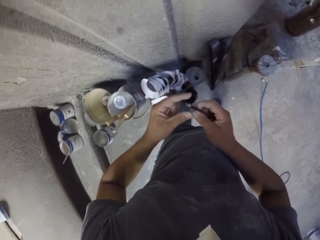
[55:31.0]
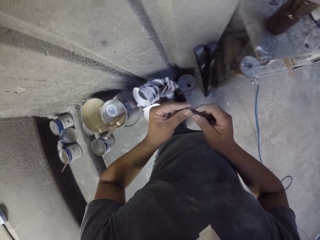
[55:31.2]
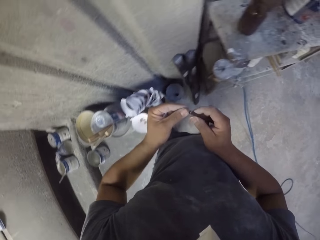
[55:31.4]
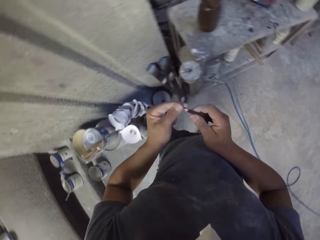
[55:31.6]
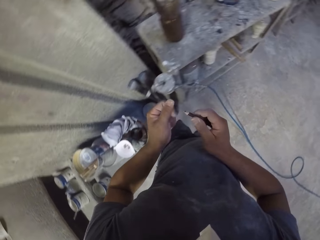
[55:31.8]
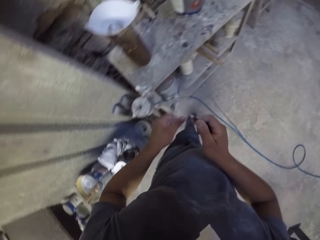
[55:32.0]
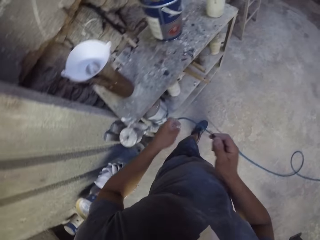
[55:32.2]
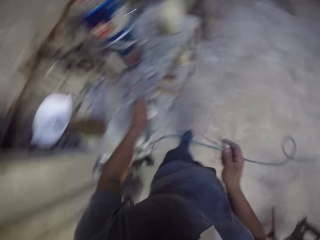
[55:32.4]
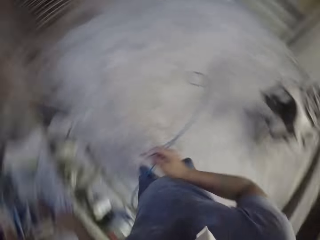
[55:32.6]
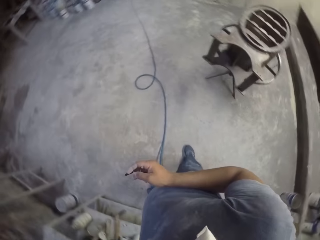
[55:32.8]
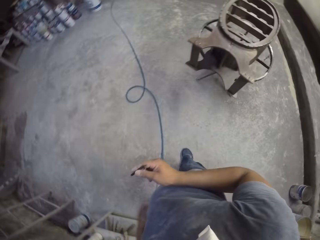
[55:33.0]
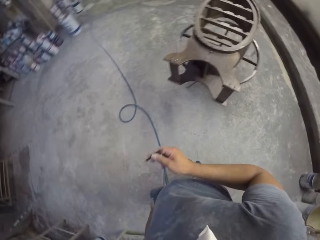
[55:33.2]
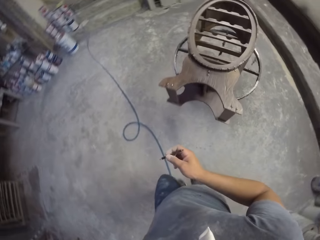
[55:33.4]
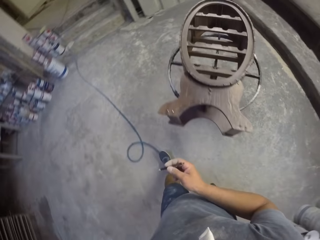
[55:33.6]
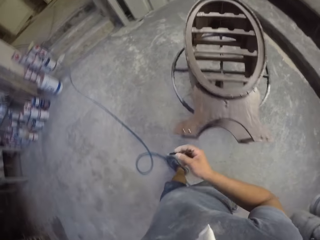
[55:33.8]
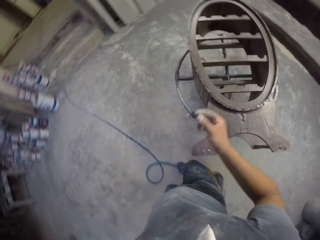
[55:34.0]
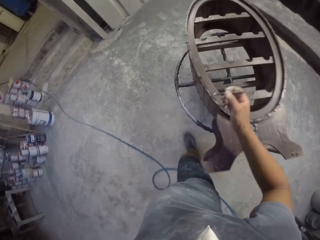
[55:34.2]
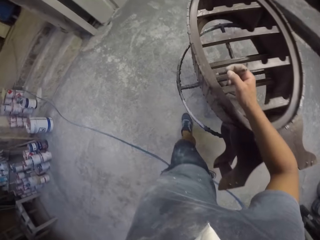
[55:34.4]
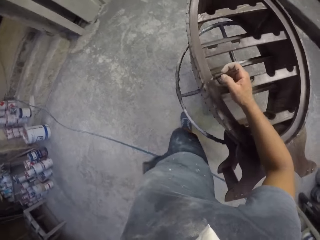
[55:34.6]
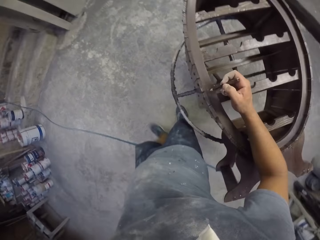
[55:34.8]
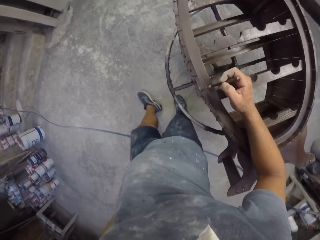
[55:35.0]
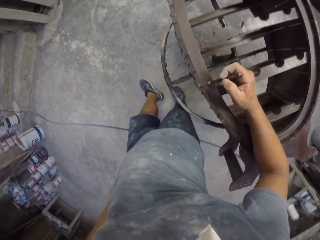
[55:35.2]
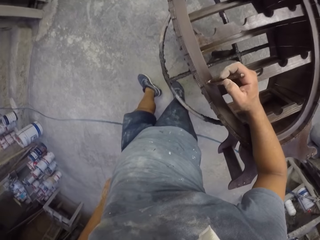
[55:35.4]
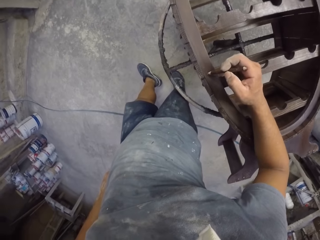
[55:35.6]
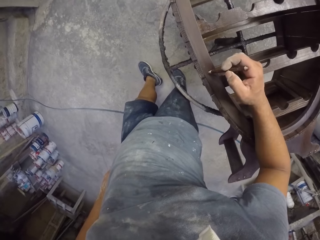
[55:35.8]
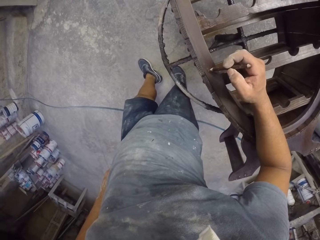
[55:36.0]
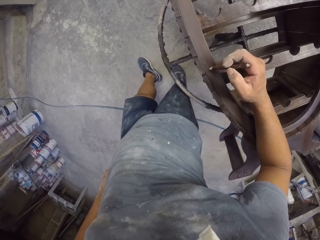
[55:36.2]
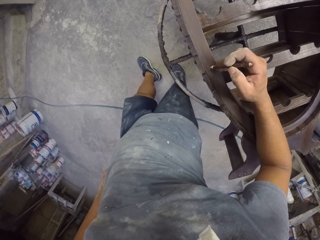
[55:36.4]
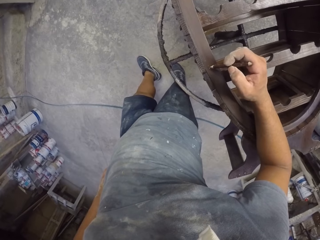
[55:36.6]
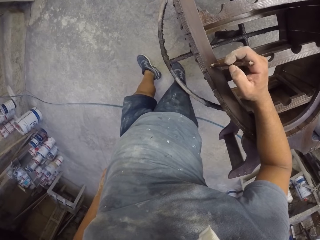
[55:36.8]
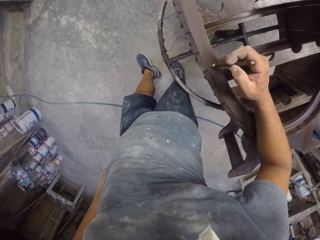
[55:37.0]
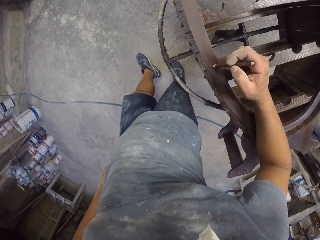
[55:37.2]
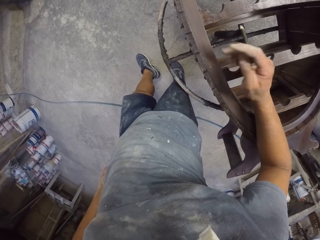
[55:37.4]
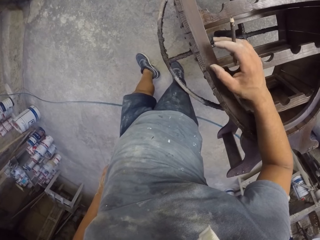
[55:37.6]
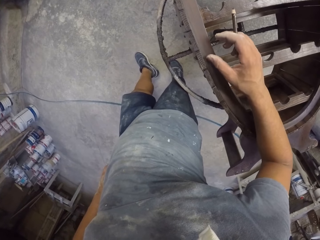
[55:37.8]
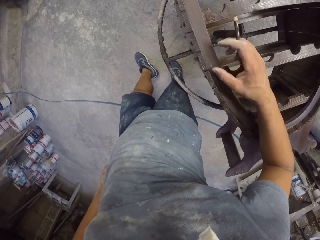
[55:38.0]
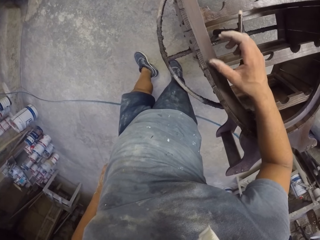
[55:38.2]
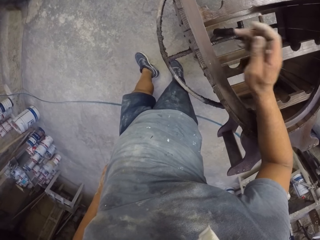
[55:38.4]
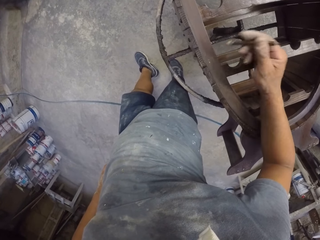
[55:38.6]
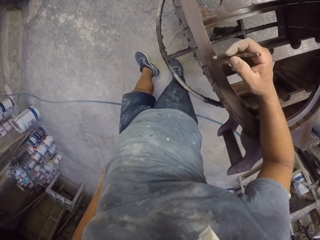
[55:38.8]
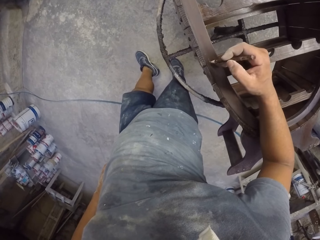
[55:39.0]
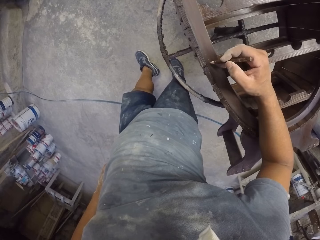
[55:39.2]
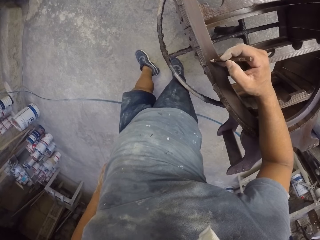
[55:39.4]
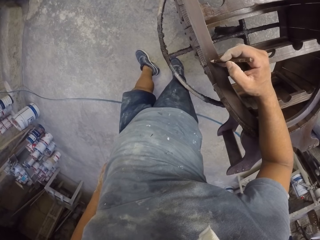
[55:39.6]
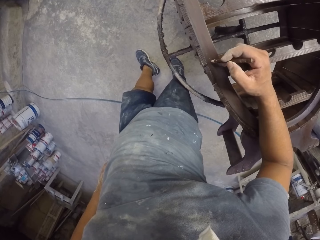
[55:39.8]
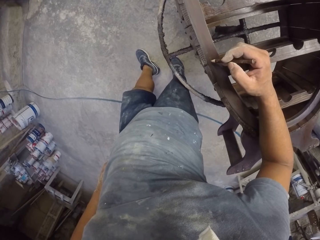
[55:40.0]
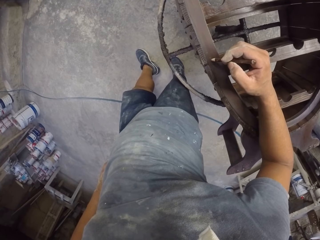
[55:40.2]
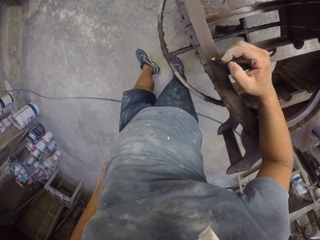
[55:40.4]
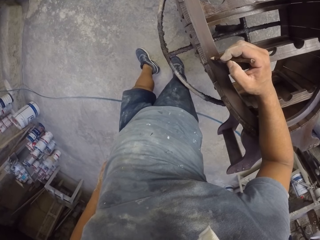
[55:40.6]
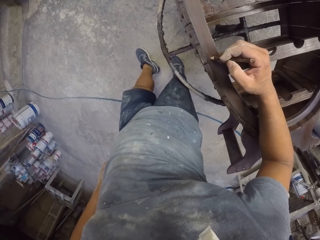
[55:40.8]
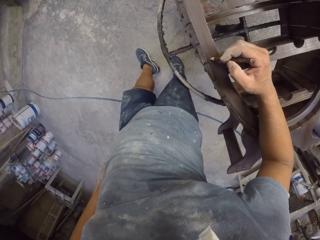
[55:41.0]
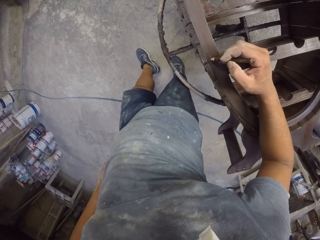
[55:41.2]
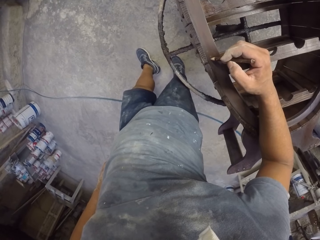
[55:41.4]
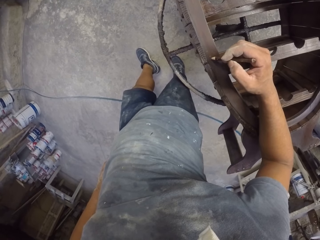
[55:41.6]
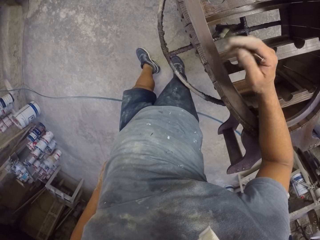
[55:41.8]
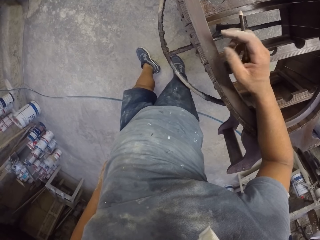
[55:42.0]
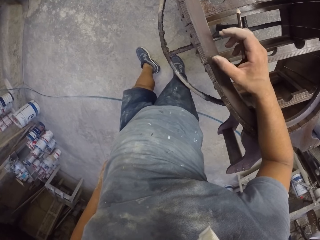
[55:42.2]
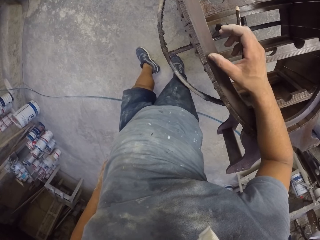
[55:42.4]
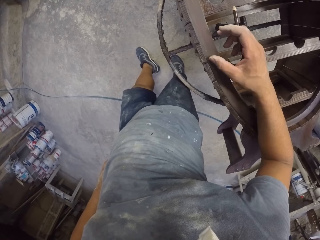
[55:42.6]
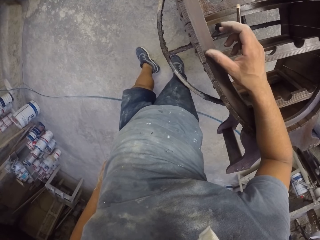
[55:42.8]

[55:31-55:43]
The camera wearer turns, places the sharpener on the table, and walks around in a room. They mark on a wooden stand with a pencil.

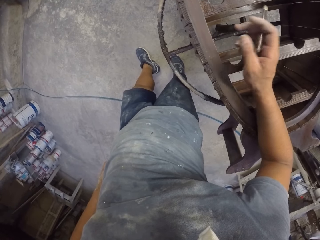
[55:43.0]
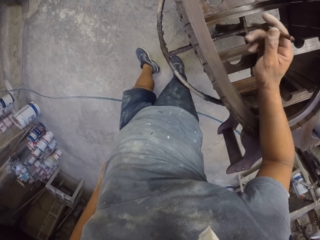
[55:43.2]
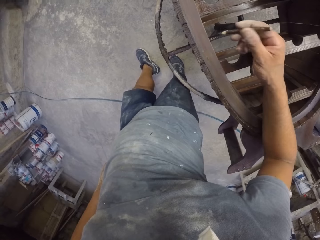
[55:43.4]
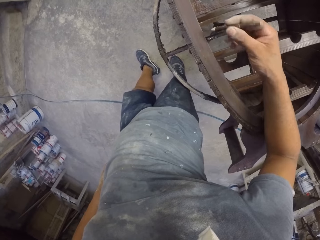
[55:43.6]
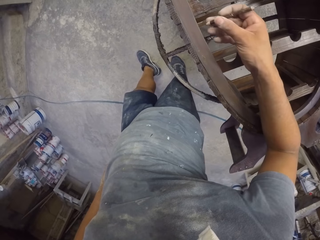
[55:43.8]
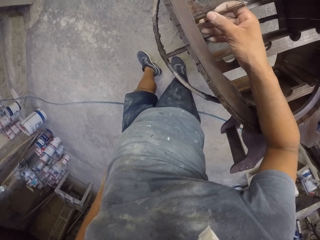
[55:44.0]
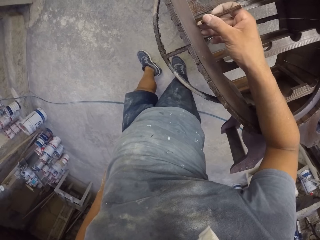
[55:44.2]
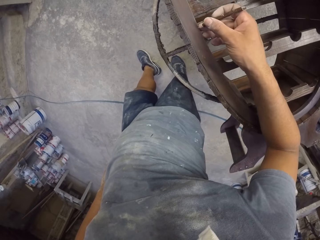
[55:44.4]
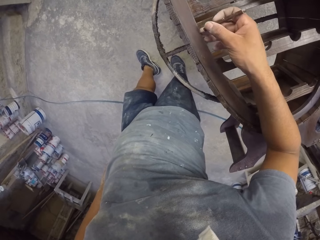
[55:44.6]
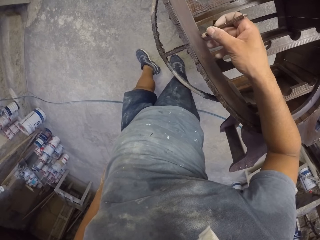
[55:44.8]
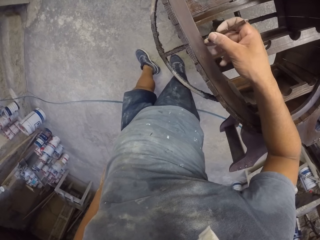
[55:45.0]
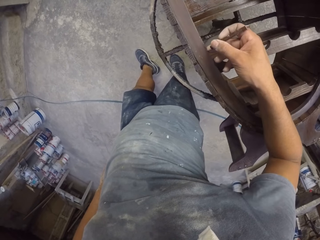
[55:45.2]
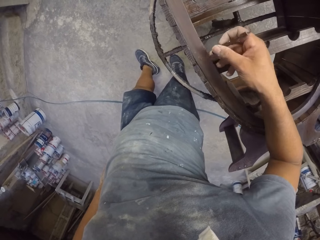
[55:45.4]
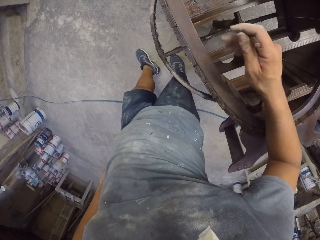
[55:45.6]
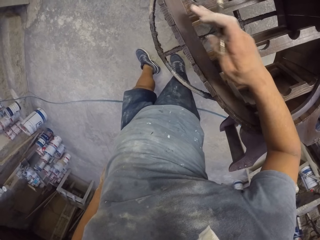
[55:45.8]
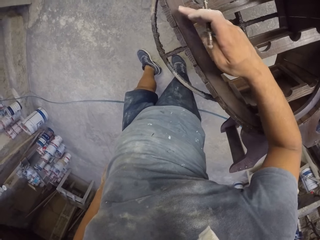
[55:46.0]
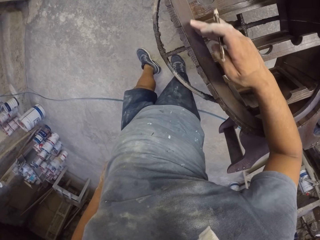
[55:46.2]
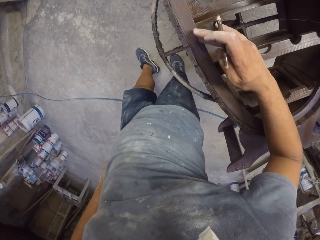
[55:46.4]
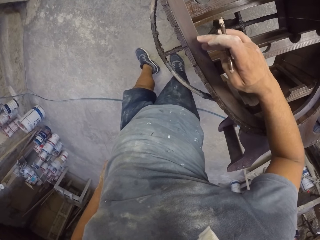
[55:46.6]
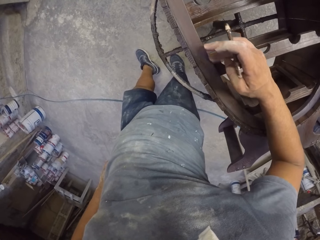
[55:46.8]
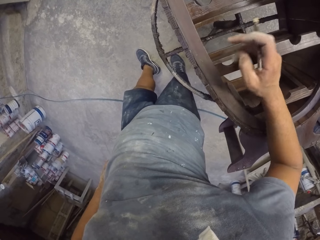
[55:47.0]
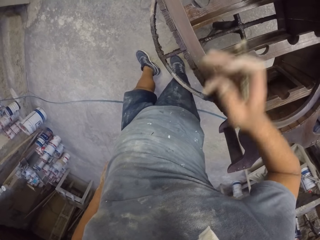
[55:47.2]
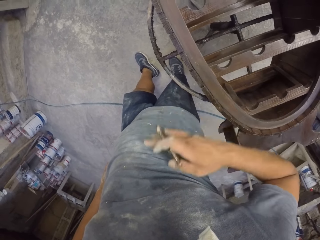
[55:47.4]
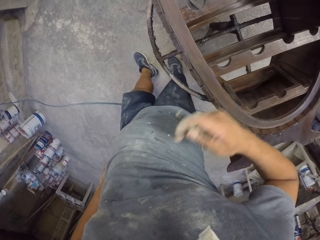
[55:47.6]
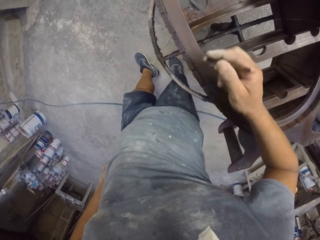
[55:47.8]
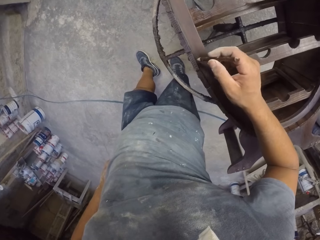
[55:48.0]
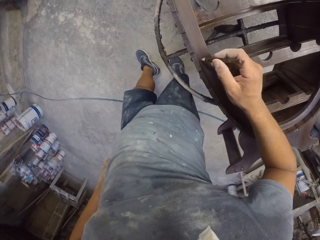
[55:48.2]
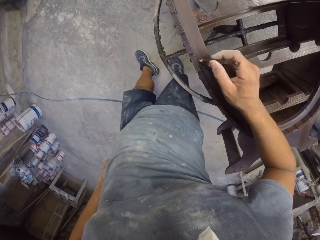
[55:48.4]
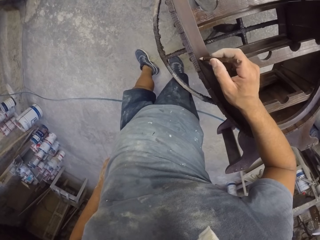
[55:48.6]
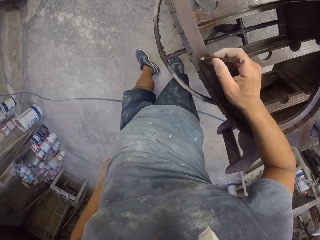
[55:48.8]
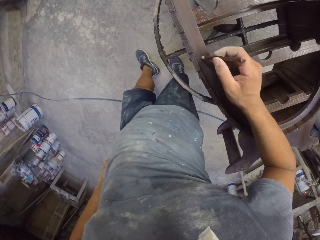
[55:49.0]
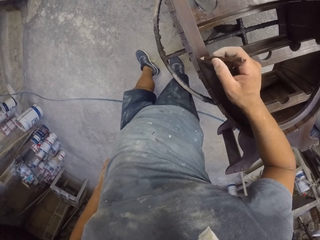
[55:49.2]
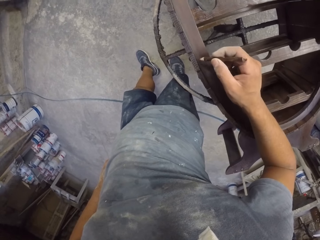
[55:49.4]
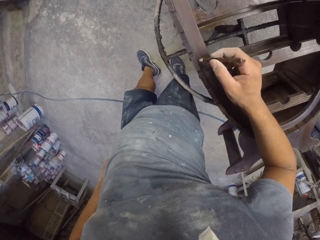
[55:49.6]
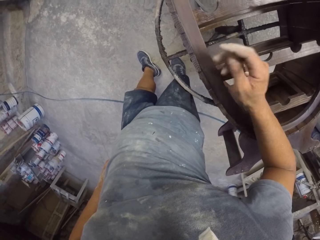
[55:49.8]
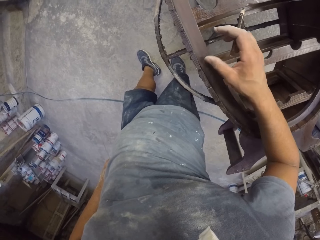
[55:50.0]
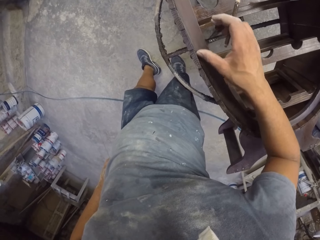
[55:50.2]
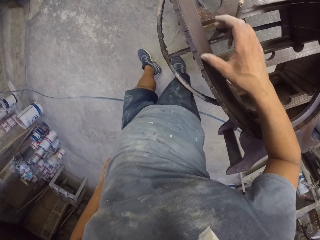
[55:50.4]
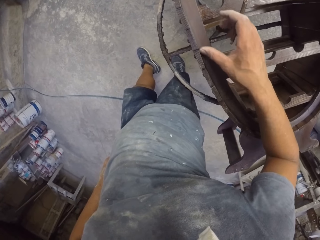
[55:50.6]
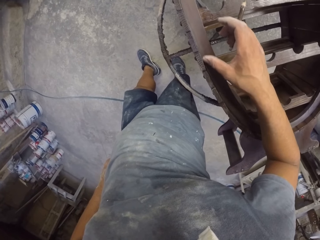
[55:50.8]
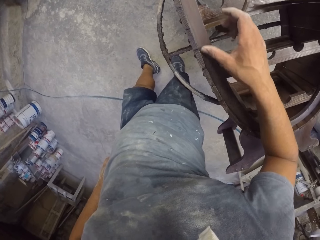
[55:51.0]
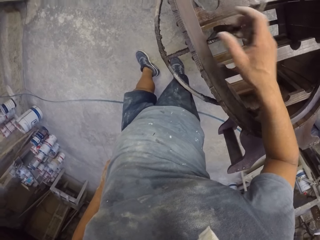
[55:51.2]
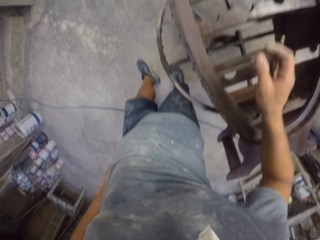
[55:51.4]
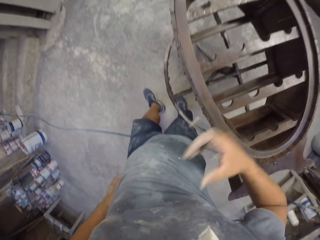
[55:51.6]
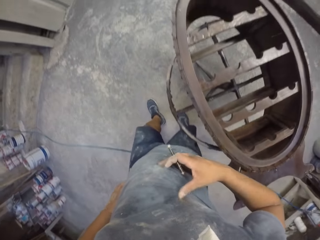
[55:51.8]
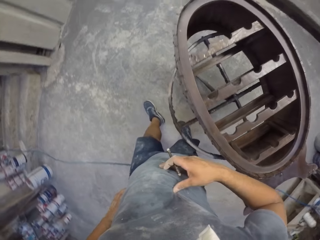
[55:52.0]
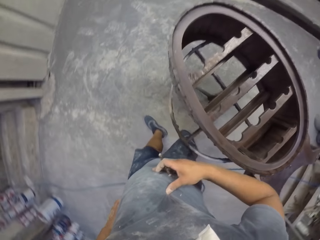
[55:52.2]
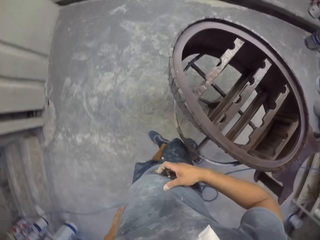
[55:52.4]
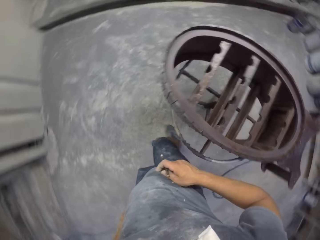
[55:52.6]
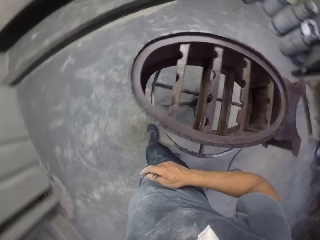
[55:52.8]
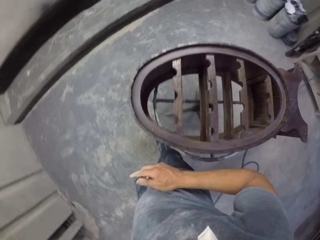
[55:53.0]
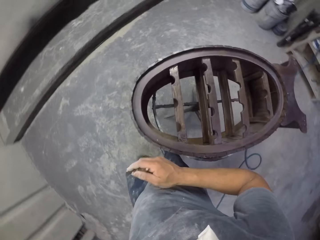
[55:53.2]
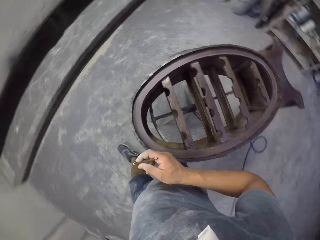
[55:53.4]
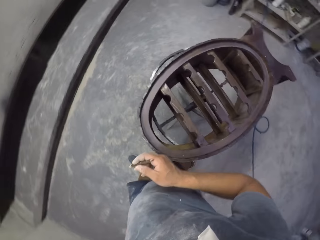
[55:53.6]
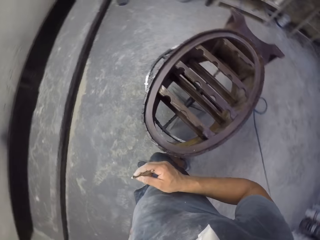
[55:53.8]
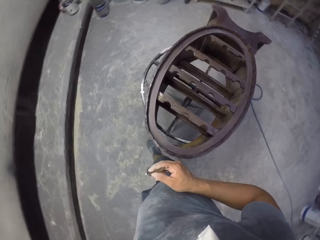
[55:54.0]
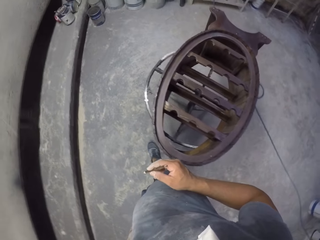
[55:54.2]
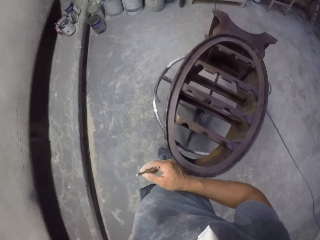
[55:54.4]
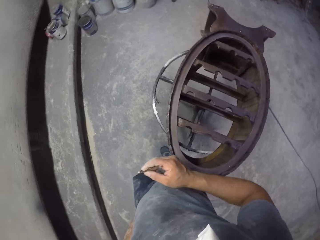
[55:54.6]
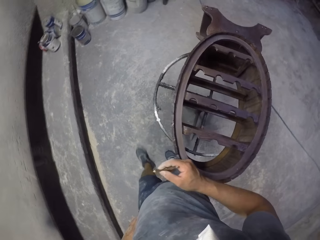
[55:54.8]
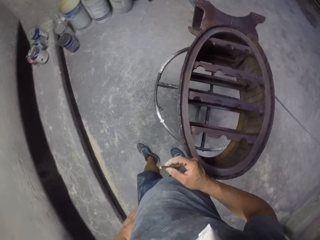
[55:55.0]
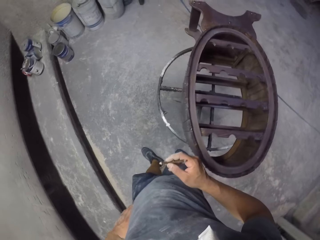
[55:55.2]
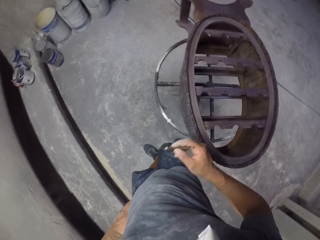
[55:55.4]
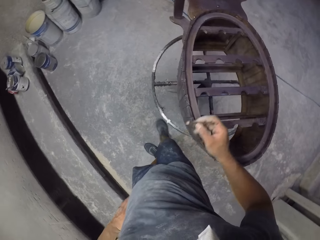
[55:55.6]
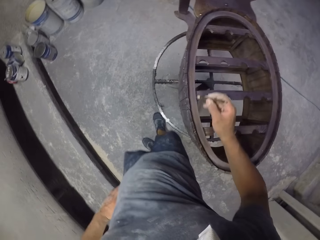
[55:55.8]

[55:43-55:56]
The camera wearer marks furniture with a pencil. They rub a wooden stand with the right hand. They walk around in a room.
